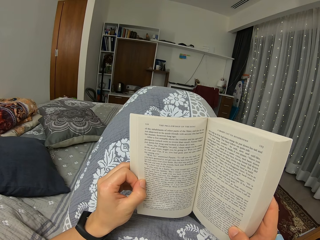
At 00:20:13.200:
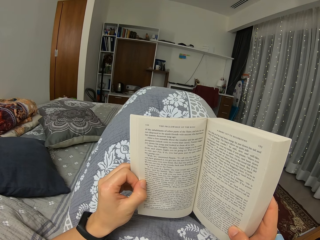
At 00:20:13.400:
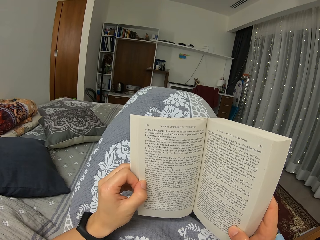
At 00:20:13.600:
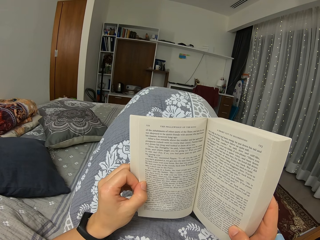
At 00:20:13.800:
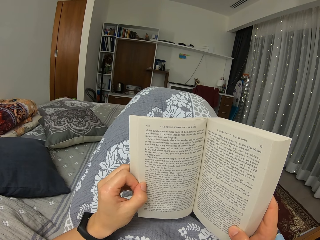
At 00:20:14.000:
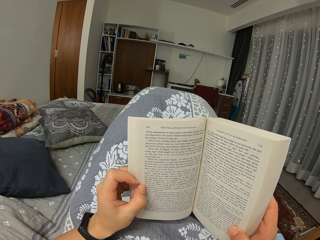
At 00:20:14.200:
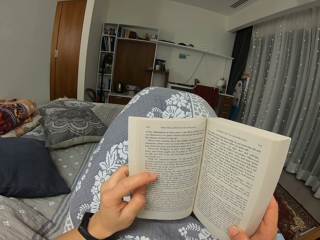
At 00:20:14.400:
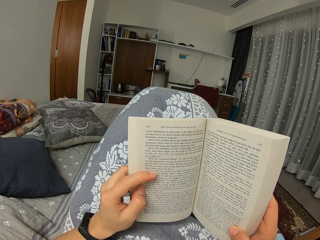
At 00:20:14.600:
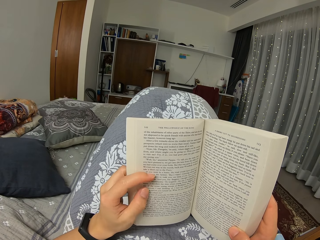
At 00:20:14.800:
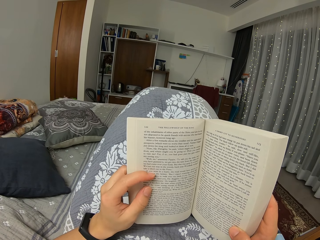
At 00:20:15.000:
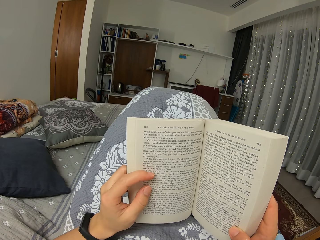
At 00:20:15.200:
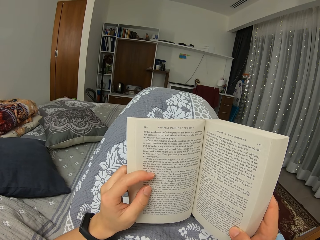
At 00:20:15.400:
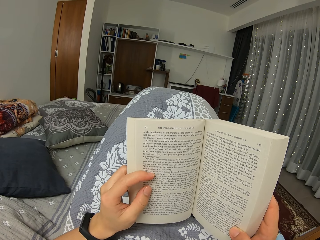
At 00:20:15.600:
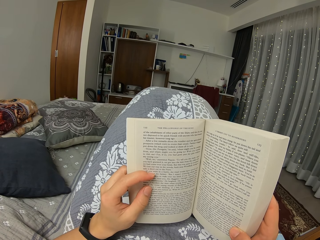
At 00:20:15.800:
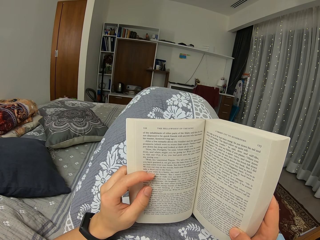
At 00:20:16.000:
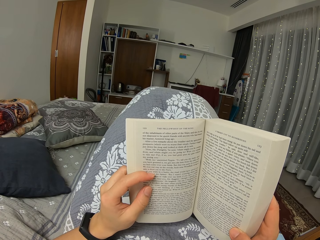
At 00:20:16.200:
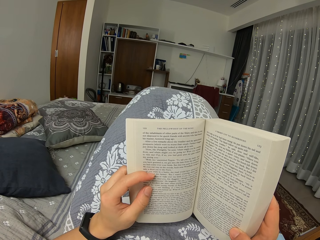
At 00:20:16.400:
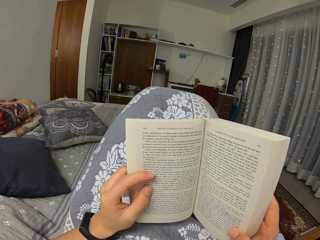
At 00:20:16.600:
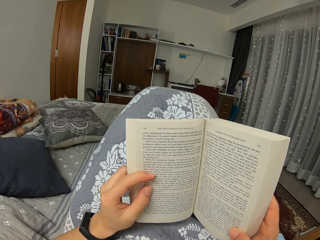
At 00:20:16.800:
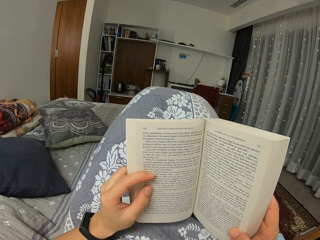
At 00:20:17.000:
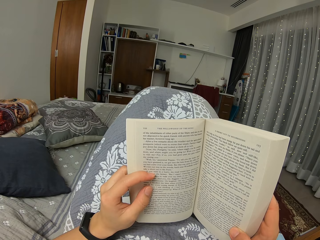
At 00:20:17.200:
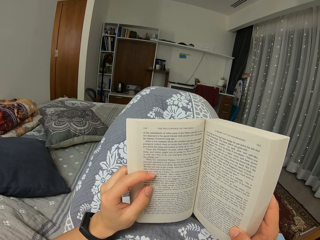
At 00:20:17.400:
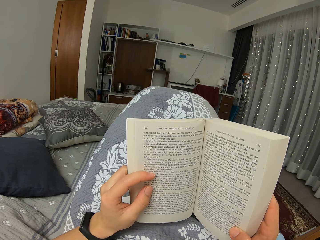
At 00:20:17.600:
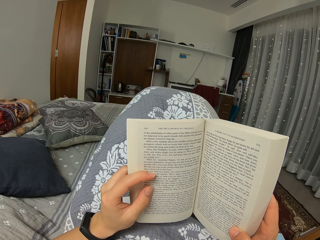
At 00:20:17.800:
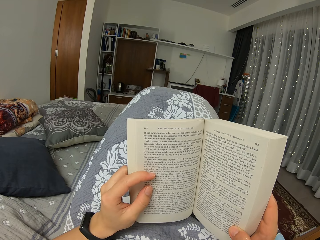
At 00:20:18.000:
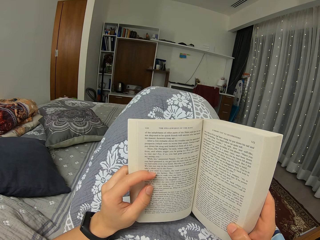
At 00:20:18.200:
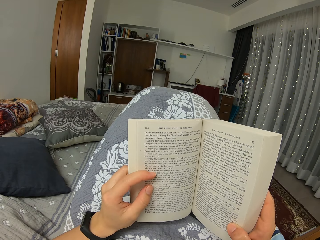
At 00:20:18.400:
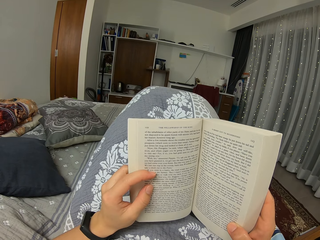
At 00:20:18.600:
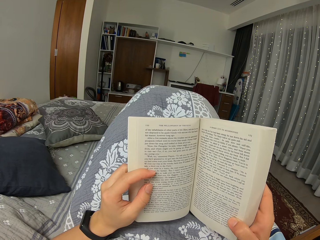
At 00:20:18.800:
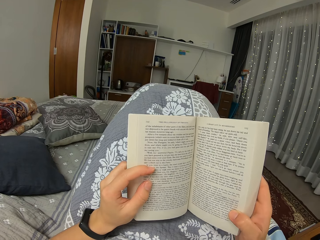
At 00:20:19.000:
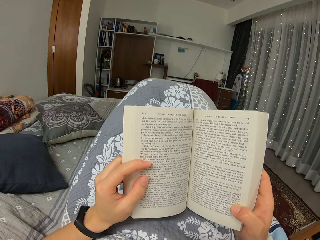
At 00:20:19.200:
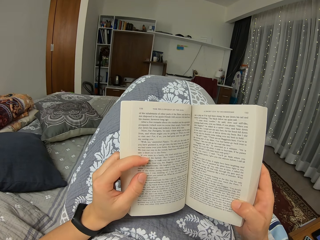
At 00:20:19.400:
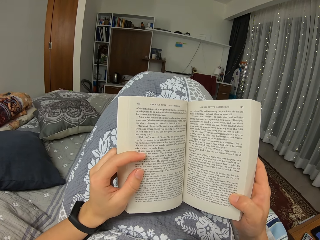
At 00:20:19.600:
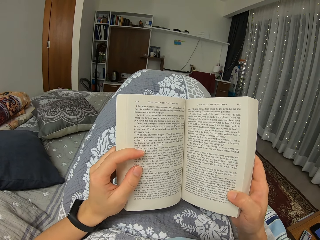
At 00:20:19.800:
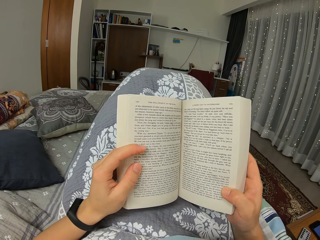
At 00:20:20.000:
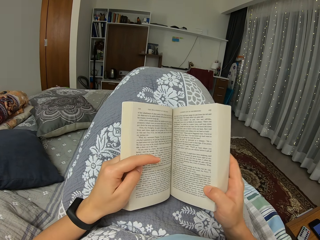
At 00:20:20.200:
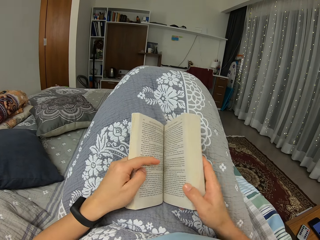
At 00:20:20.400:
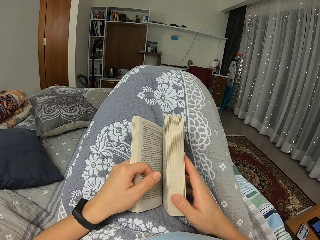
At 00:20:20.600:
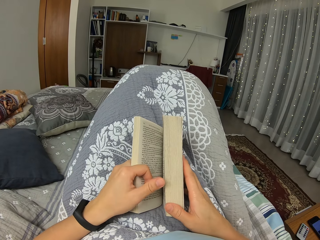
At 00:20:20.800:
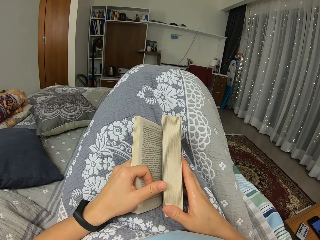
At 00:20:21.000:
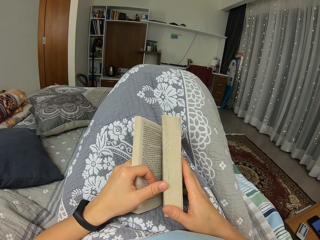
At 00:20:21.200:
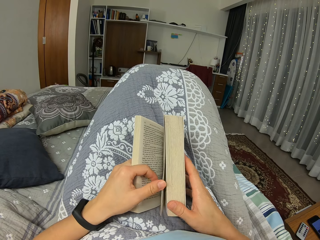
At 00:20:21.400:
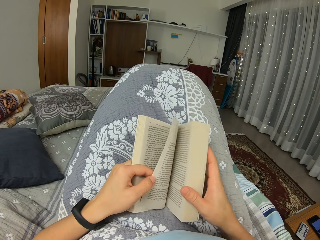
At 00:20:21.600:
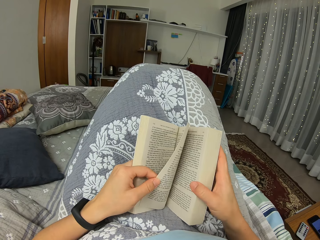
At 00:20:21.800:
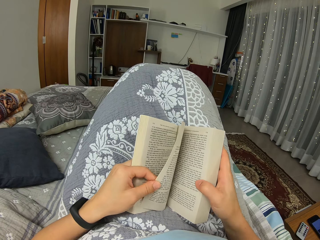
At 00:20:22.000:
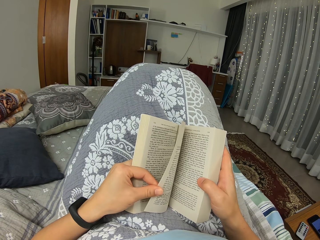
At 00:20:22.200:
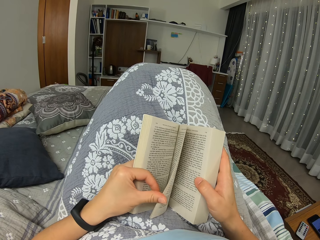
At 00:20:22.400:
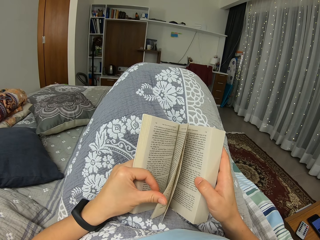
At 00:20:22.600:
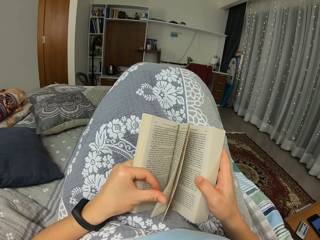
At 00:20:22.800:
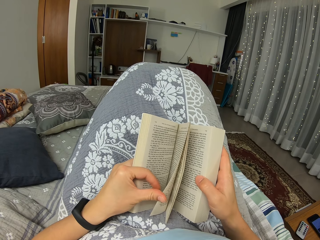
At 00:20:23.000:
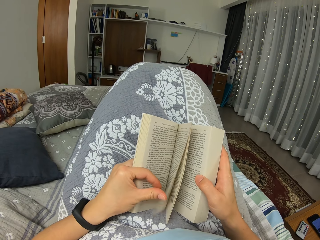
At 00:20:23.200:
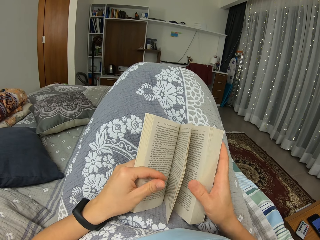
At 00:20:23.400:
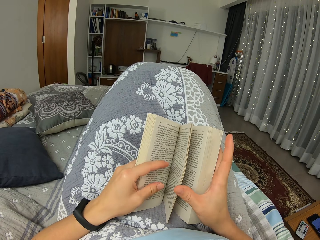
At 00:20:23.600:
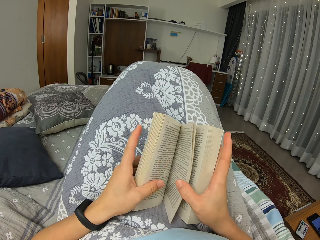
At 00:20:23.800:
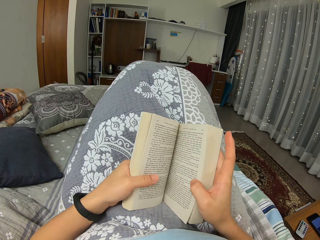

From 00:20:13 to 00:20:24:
The camera wearer flips through the pages. They check some pages.

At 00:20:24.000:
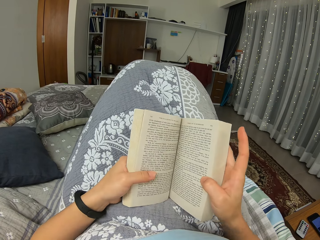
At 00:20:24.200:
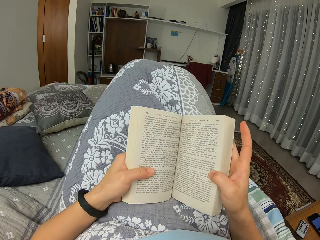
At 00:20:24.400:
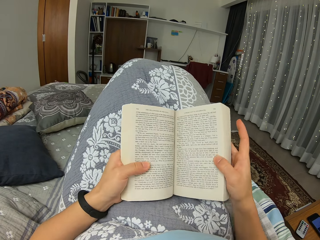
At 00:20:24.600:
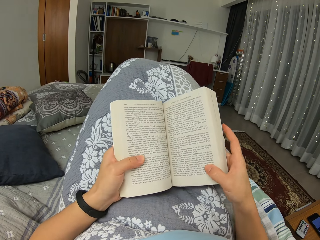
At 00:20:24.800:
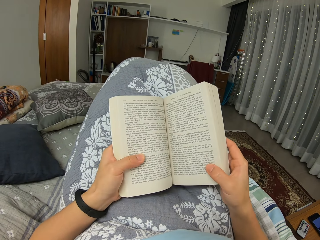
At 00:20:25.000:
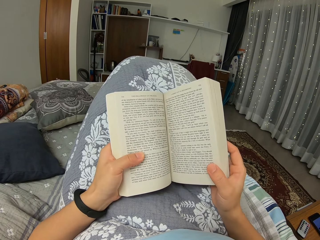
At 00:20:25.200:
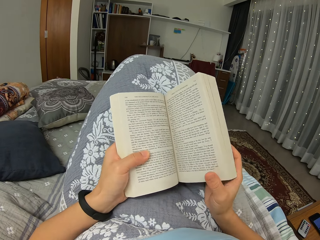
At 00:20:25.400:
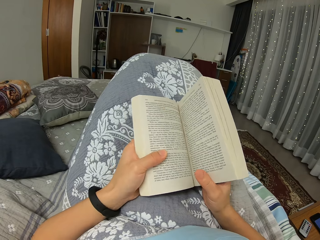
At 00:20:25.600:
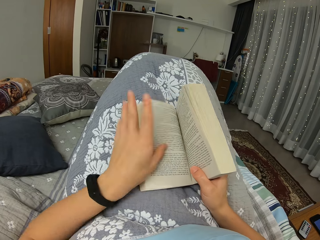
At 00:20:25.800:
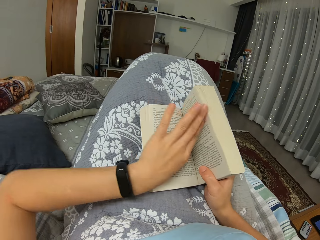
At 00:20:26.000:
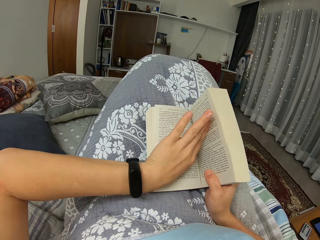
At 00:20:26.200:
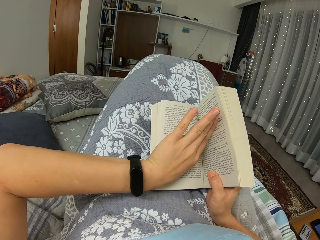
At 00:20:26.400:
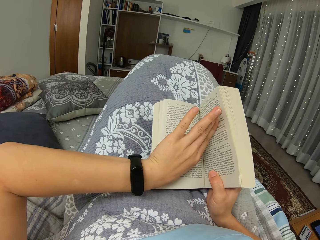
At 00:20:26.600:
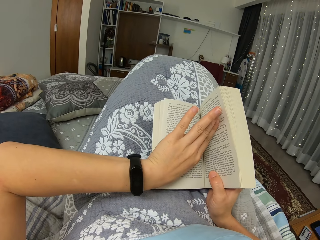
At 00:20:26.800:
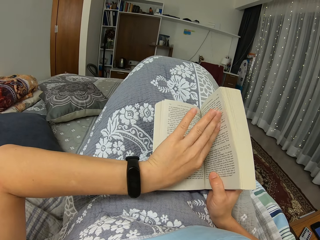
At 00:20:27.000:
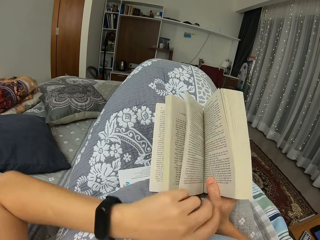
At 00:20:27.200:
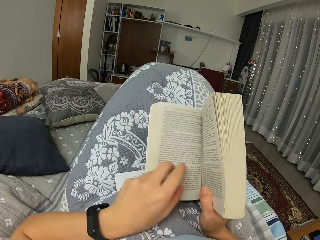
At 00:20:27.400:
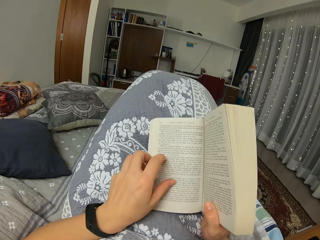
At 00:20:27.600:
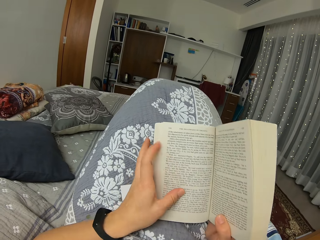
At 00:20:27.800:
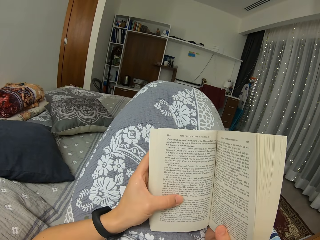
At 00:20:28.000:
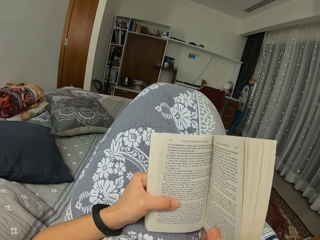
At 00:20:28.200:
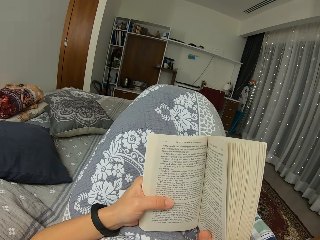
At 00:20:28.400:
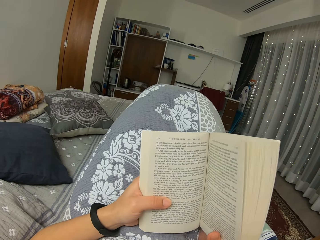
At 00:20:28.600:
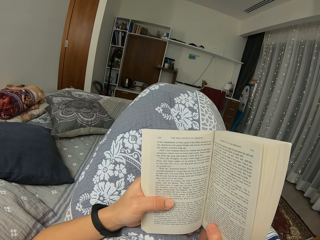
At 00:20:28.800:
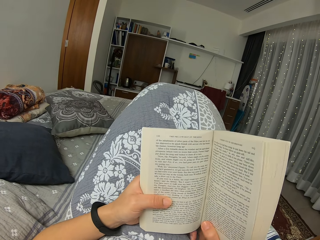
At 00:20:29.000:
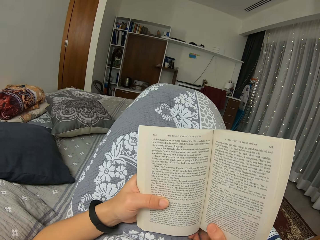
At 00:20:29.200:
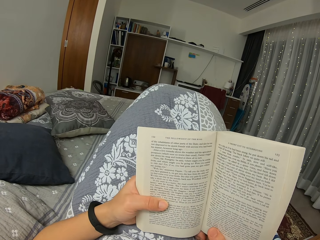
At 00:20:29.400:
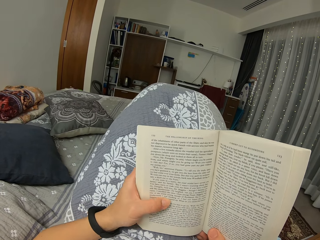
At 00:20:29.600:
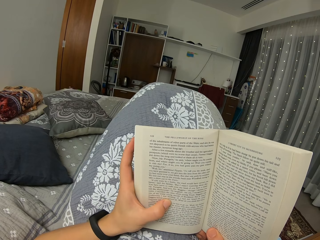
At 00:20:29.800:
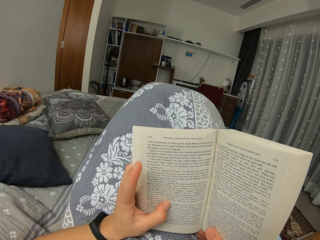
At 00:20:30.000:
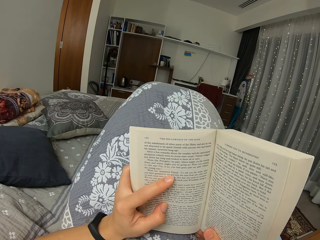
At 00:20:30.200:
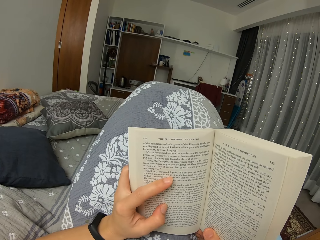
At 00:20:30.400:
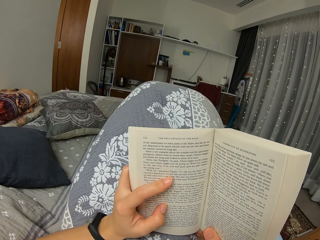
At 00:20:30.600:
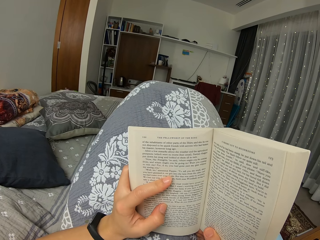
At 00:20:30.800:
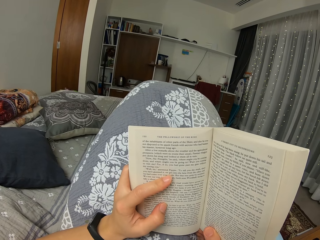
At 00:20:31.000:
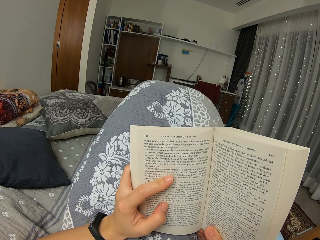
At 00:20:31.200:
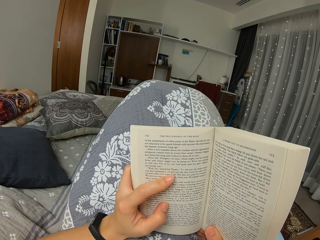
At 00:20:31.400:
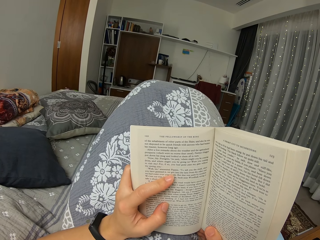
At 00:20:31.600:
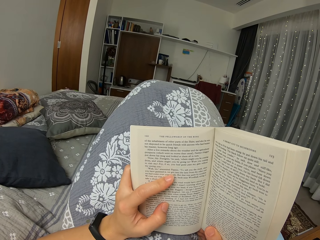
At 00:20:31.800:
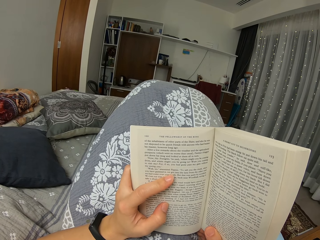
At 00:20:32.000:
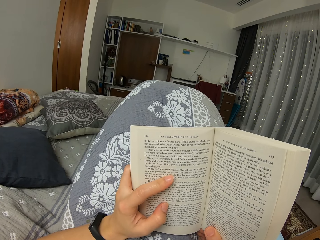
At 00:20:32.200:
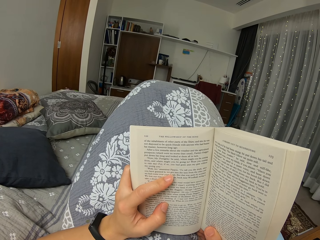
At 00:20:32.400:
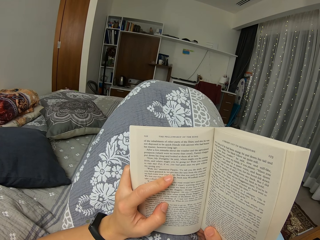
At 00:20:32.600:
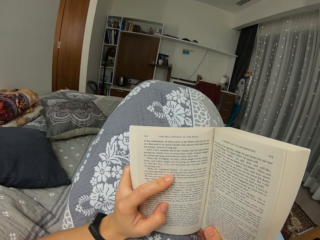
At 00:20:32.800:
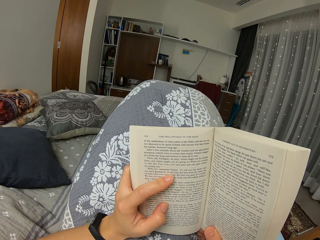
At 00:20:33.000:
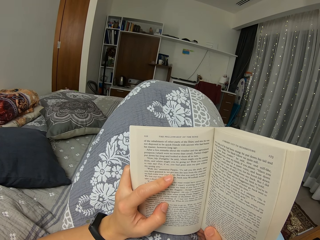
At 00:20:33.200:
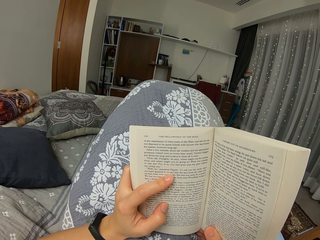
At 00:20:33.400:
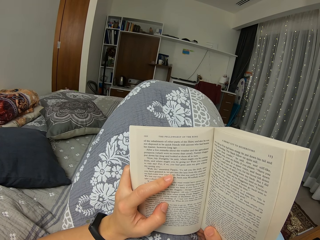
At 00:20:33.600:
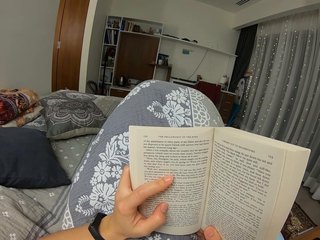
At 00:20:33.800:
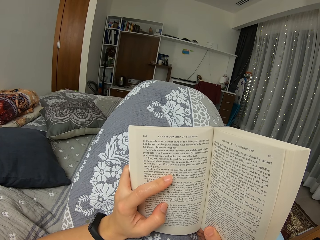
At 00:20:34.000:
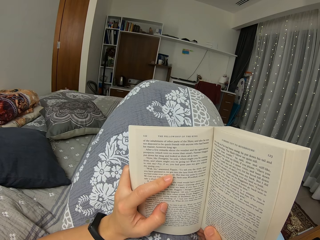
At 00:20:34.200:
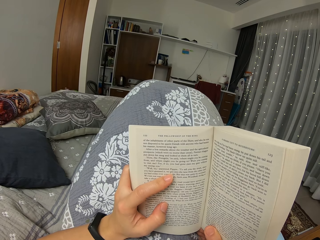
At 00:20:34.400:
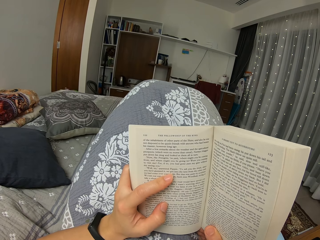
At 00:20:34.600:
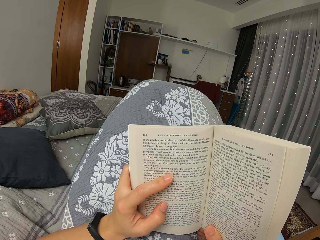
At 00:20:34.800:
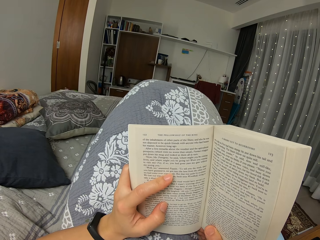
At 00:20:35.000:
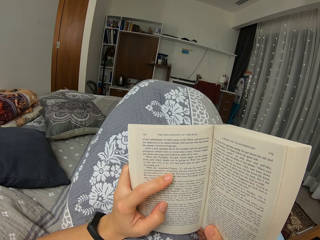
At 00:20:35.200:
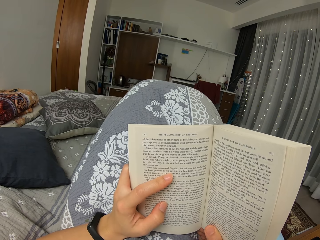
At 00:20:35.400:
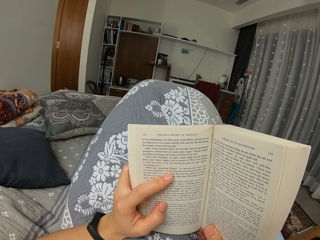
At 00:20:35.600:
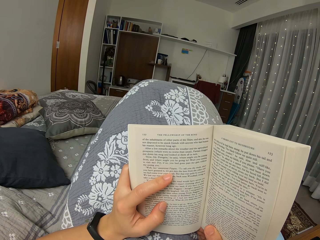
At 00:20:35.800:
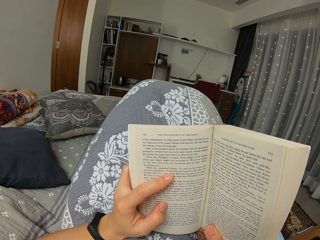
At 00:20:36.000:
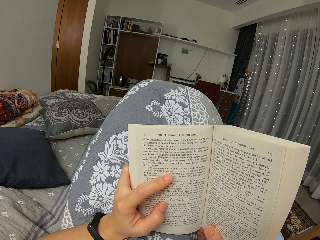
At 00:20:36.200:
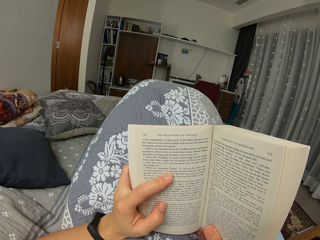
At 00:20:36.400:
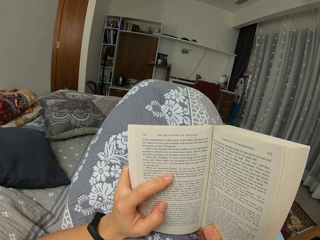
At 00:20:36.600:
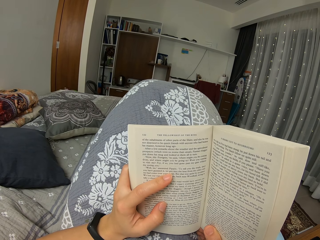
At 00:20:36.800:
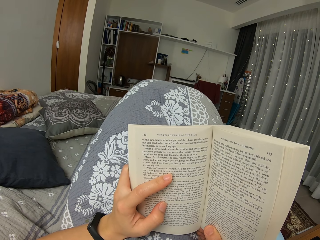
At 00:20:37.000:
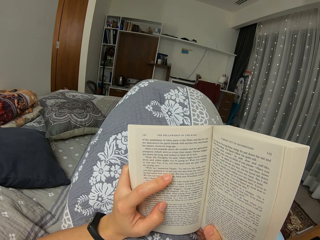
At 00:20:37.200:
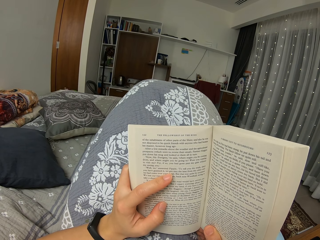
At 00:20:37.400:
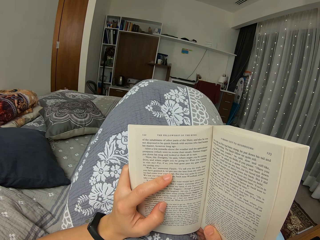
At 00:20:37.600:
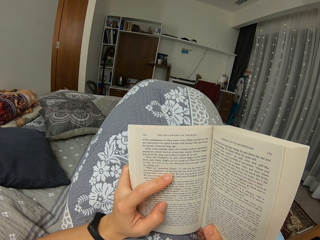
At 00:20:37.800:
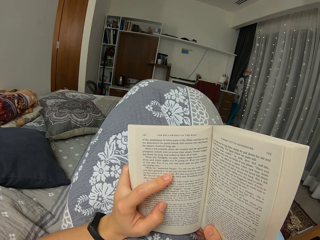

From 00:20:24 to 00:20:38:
The camera wearer reads the book. They look at the watch. They hold the book, read the book and move the finger.
